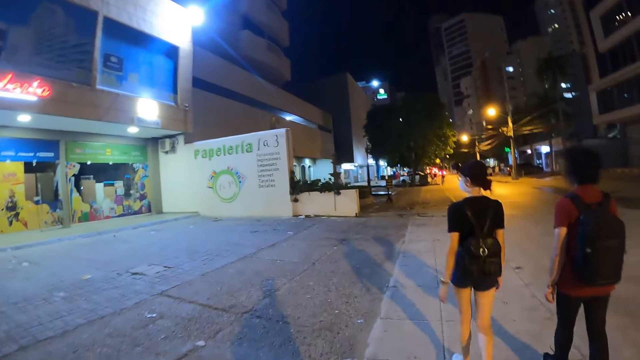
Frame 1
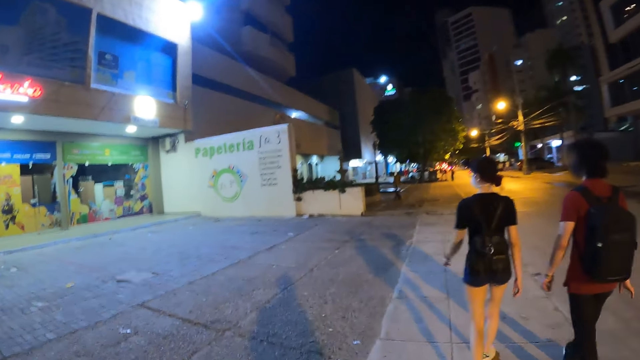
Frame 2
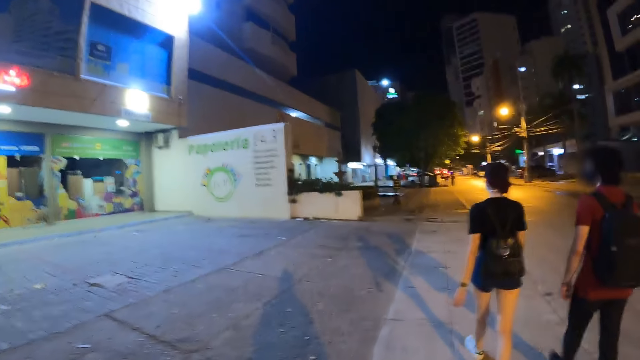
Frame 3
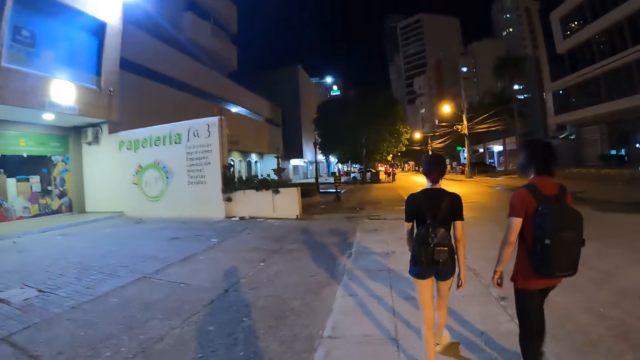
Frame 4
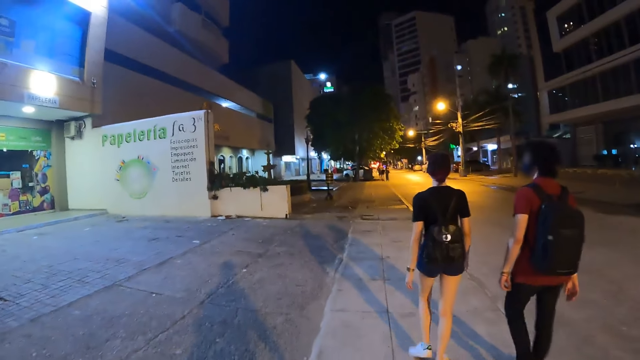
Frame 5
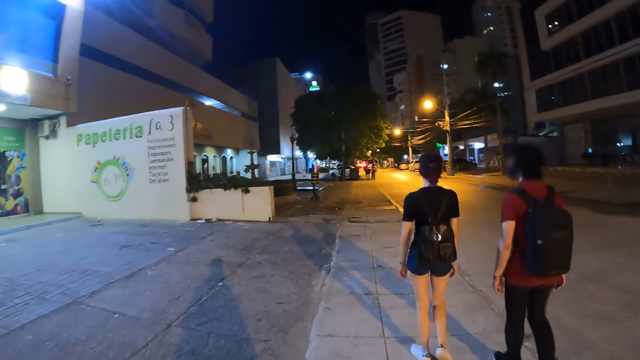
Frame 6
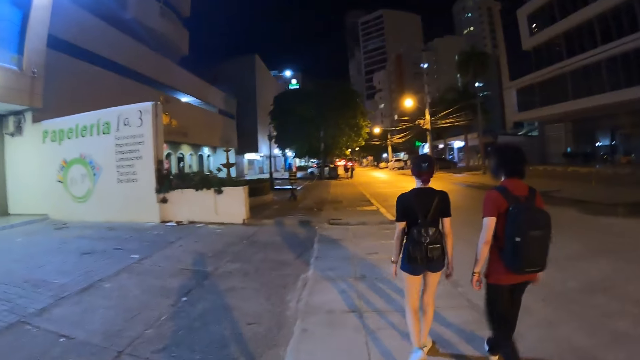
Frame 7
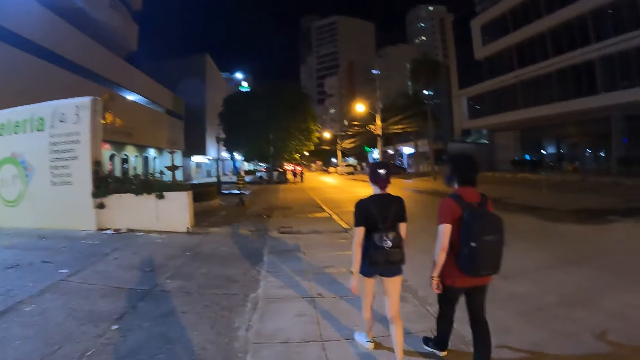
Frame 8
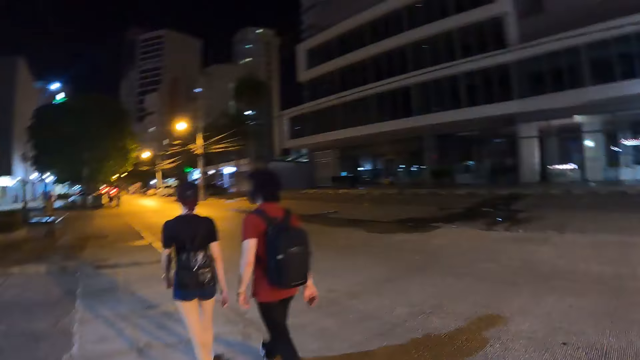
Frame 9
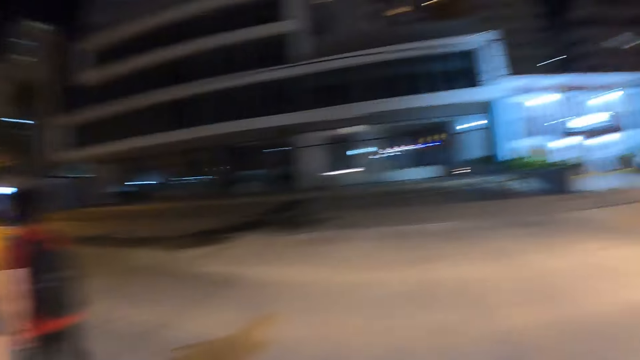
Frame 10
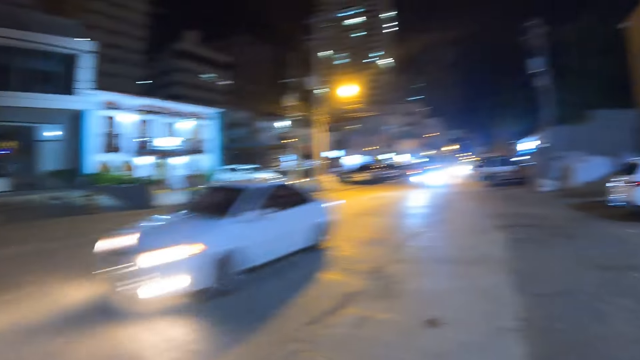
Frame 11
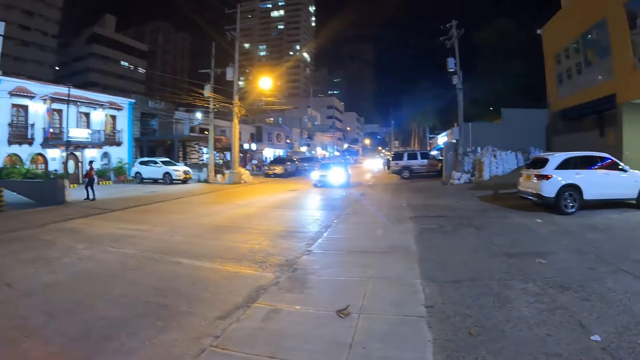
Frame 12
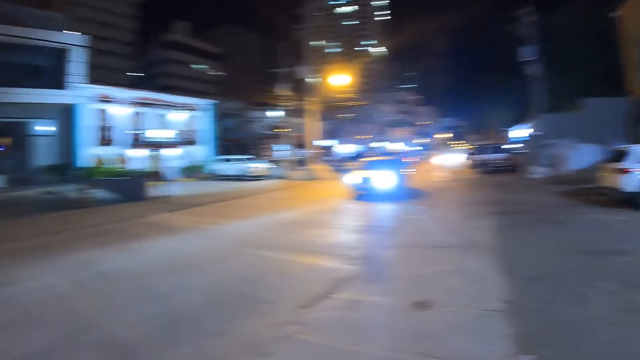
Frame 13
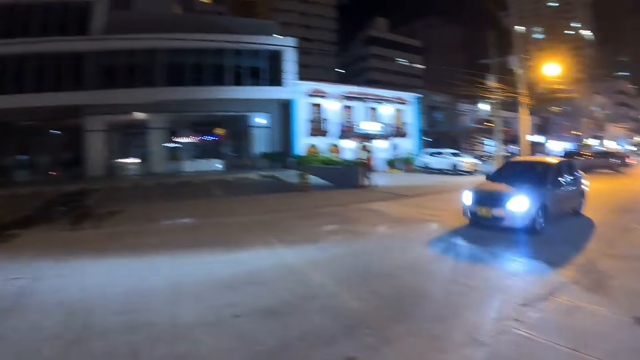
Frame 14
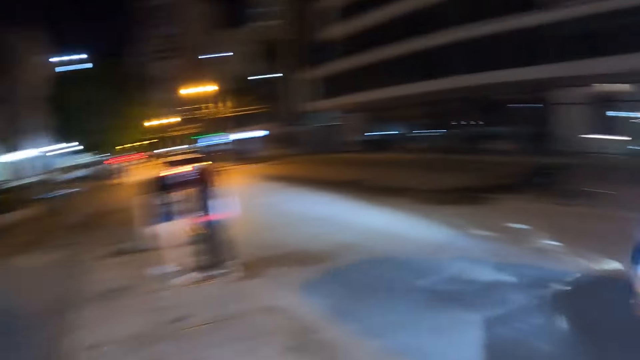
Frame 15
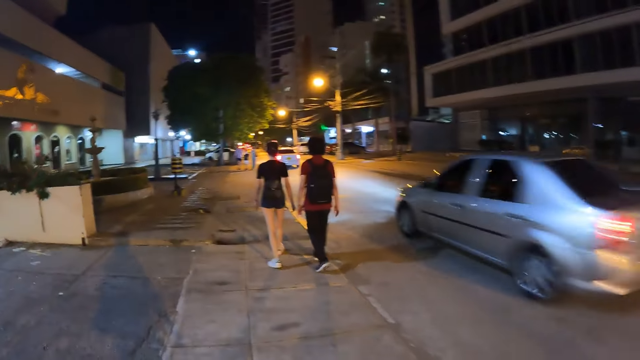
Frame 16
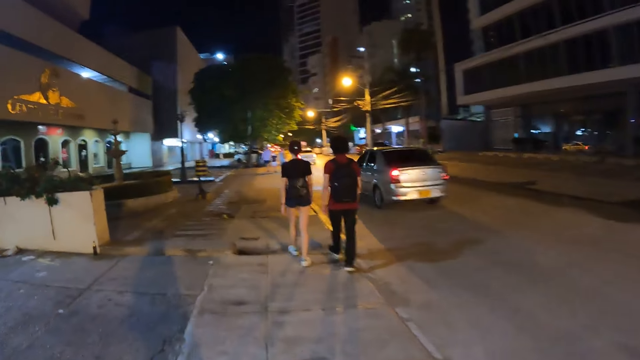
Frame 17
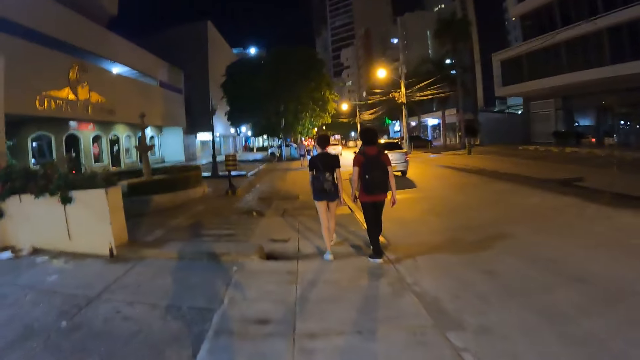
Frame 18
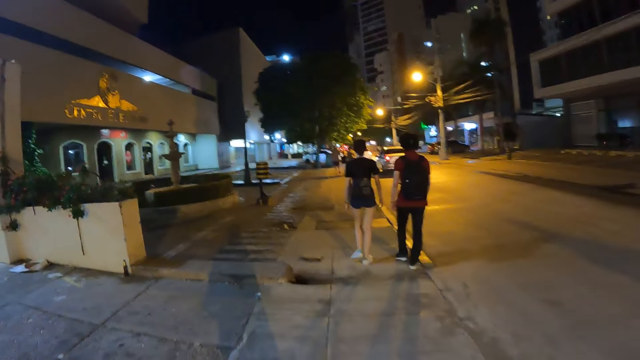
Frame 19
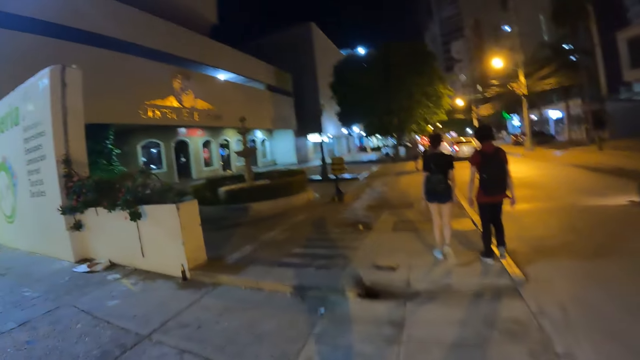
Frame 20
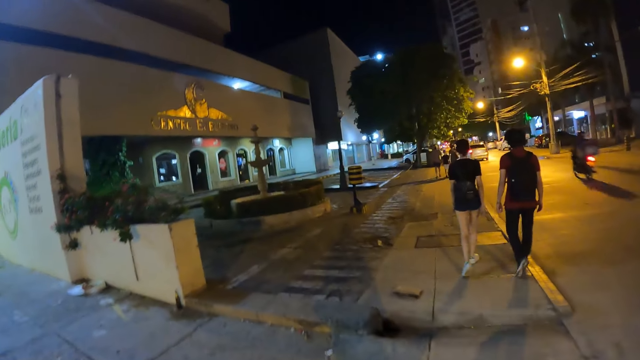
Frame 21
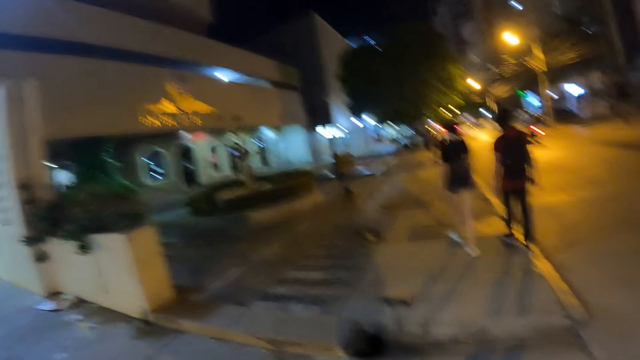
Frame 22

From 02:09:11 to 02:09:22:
A white car drives past the camera wearer. A silver car drives past the camera wearer.

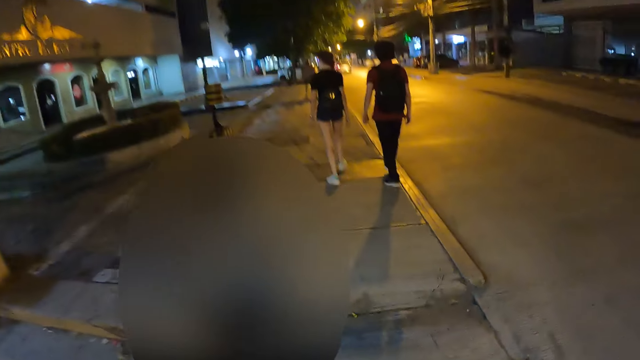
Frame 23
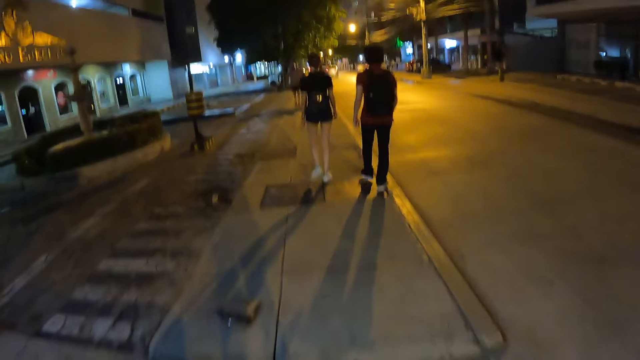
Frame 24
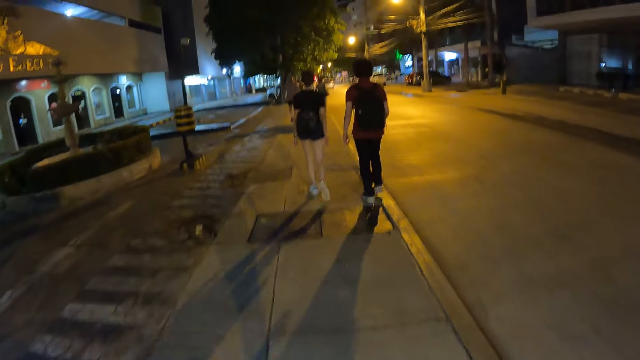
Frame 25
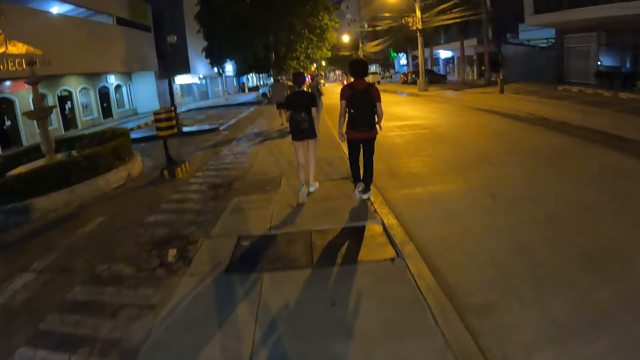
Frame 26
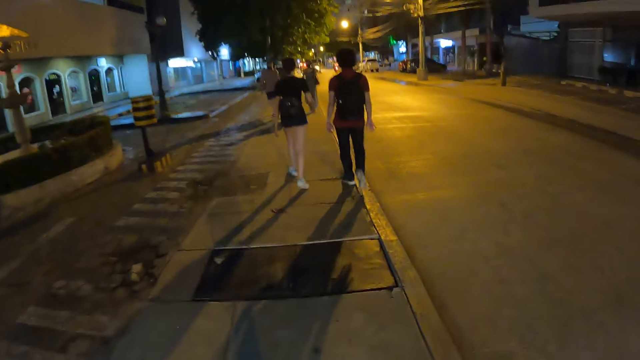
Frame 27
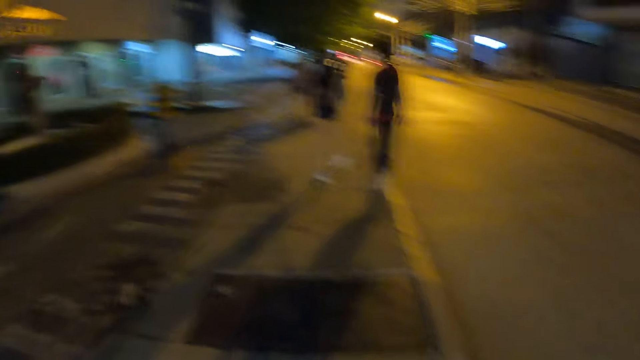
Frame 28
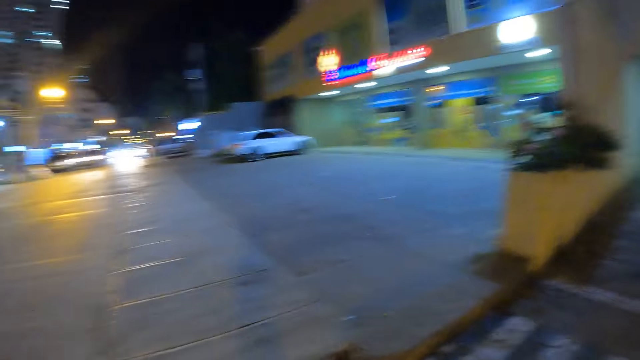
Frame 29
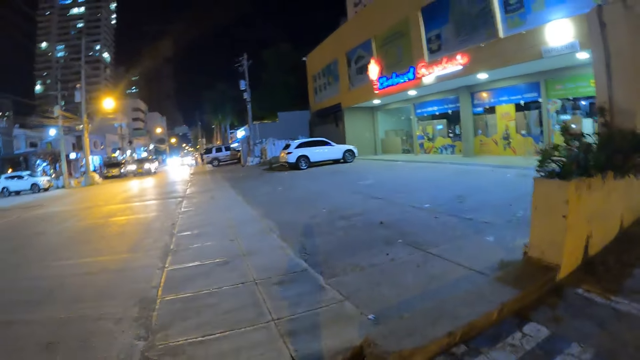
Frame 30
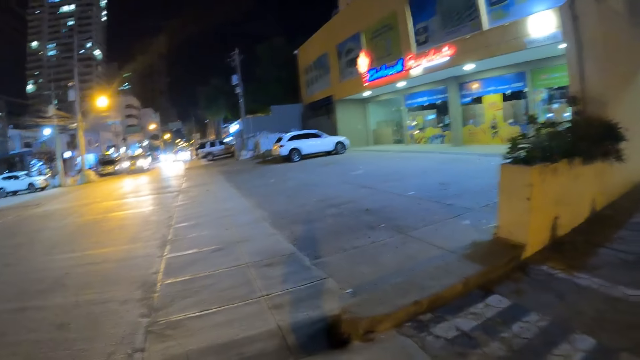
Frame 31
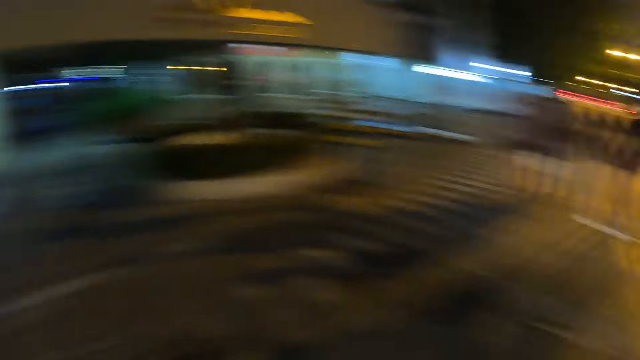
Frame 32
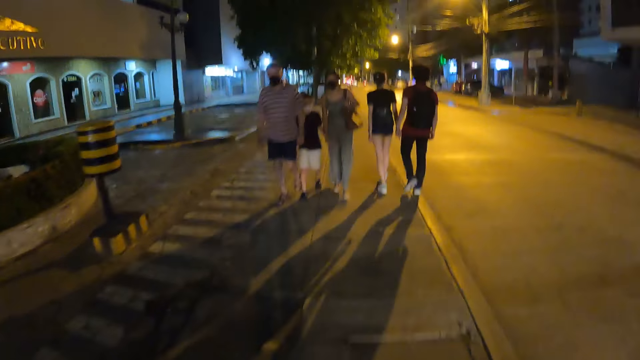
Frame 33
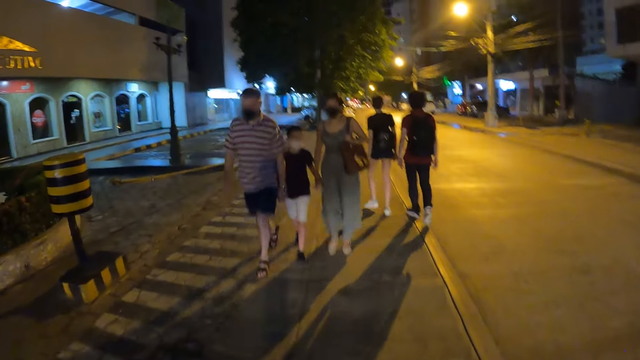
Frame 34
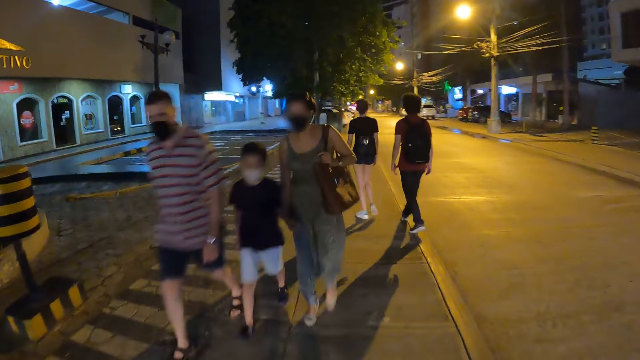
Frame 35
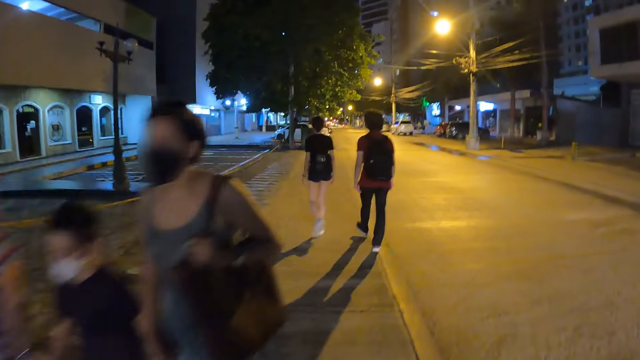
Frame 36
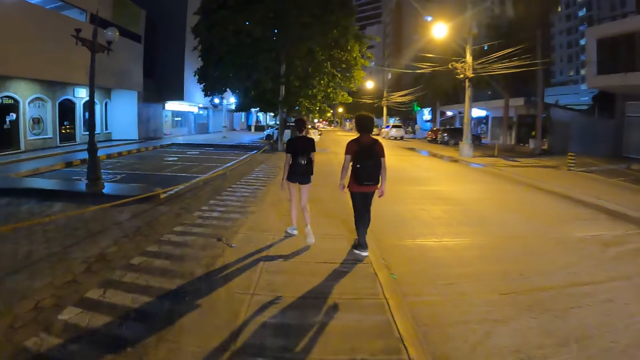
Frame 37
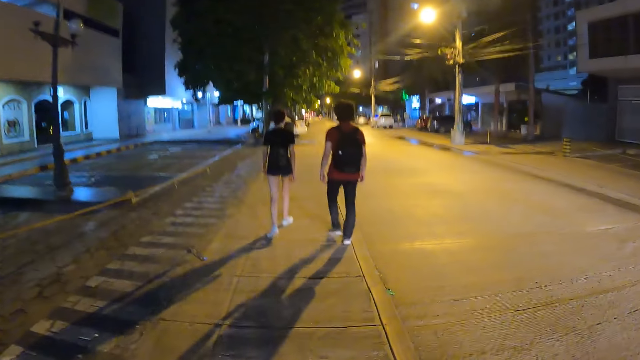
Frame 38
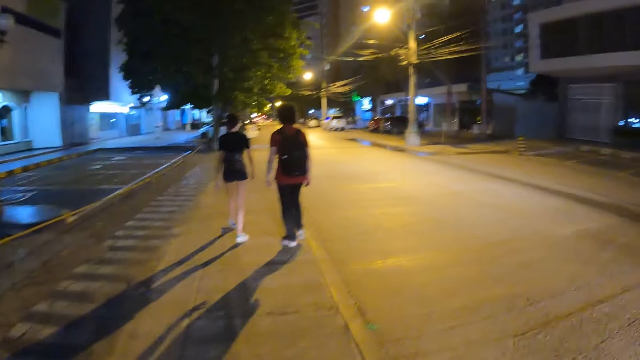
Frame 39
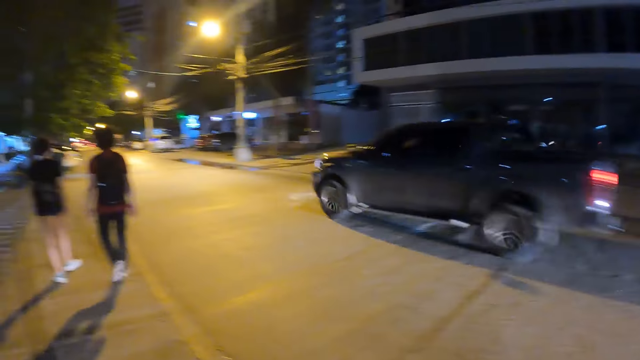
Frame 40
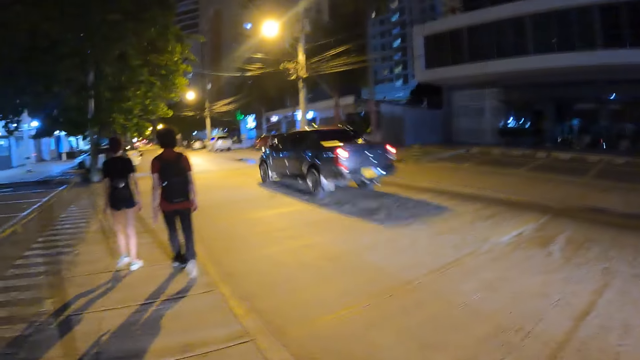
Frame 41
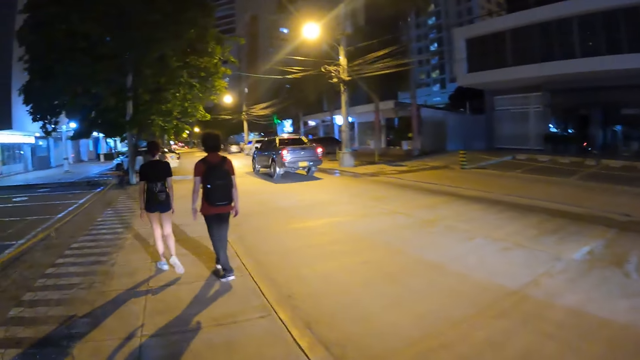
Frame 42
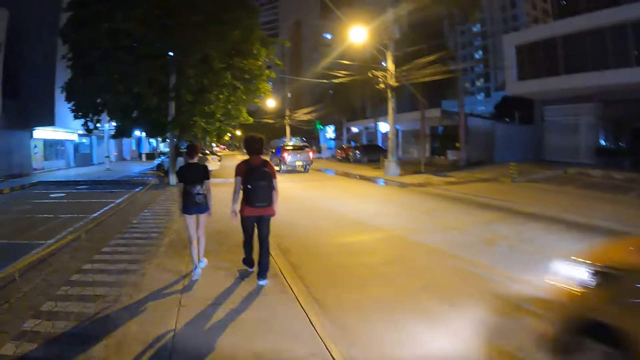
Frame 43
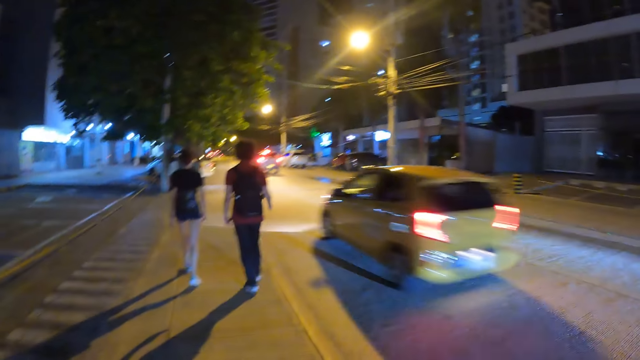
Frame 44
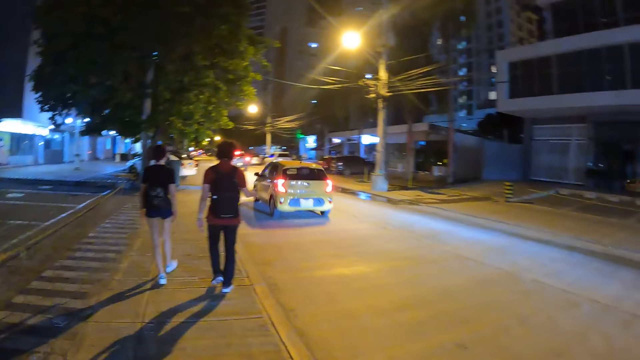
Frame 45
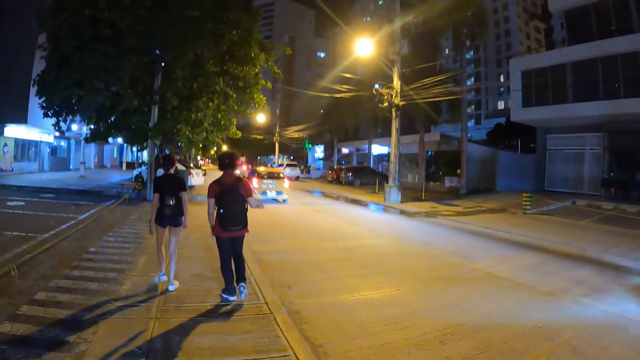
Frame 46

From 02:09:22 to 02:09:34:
The woman touches a bag on her back with her right hand. A man walks past the camera wearer. A boy walks past the camera wearer. Another woman walks past the camera wearer. A black truck drives past the camera wearer. A yellow car drives past the camera wearer. Another man makes gestures with his right hand.
